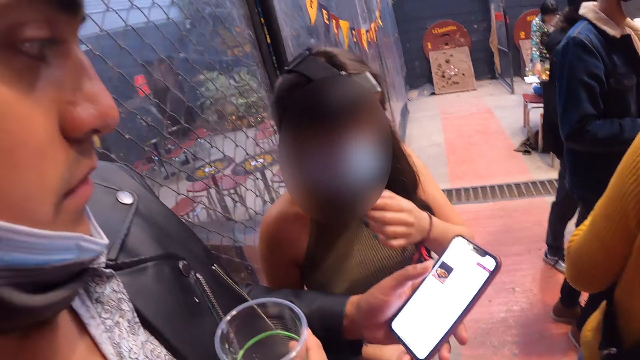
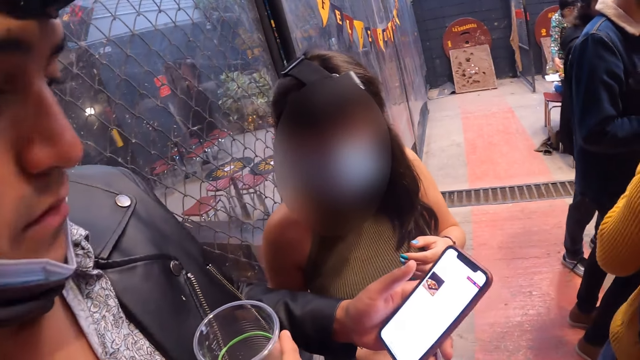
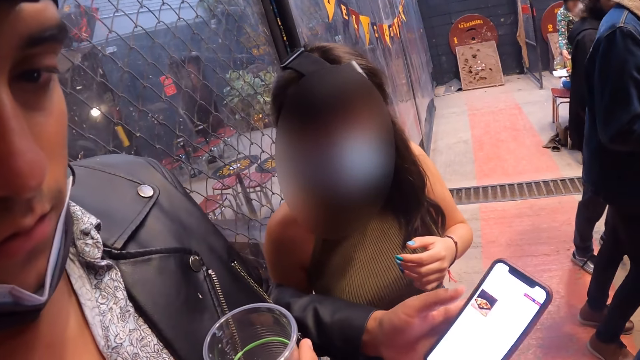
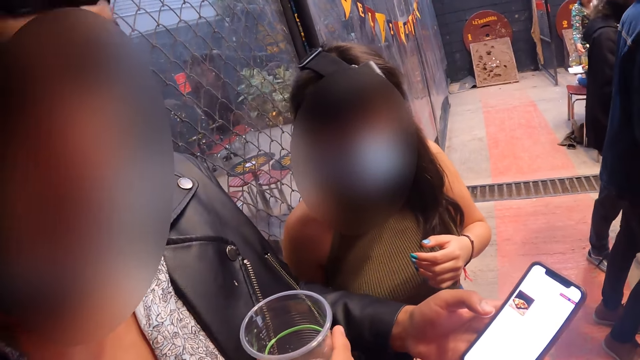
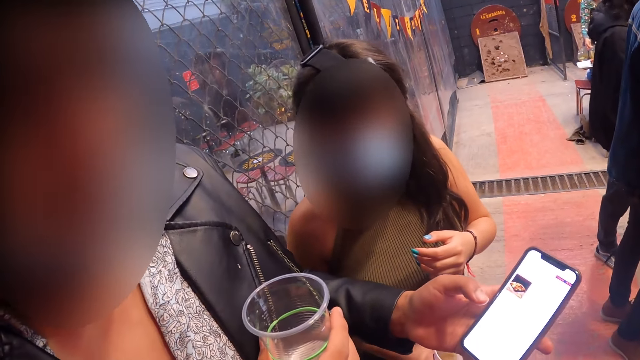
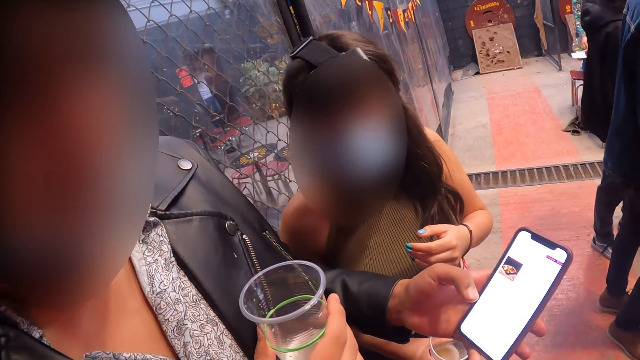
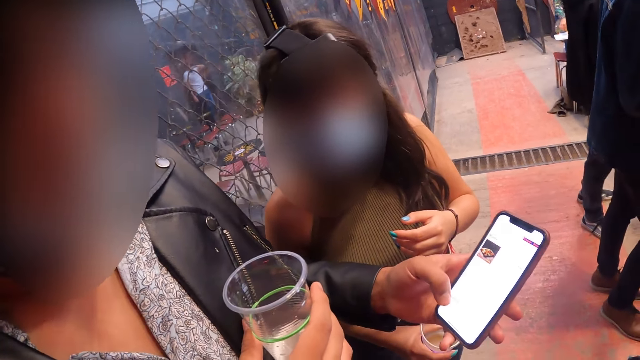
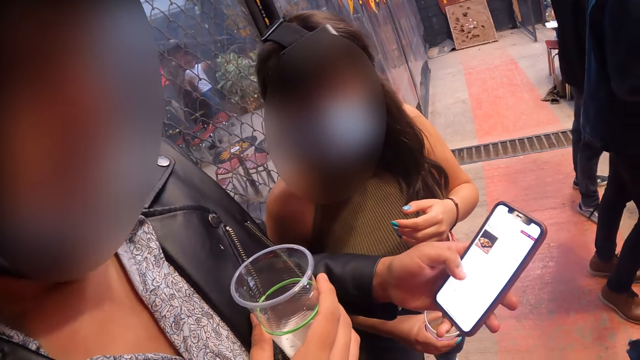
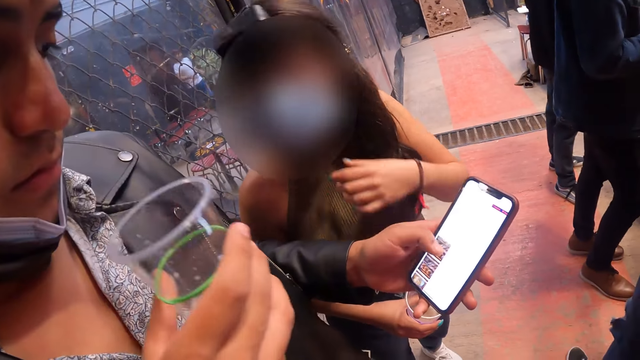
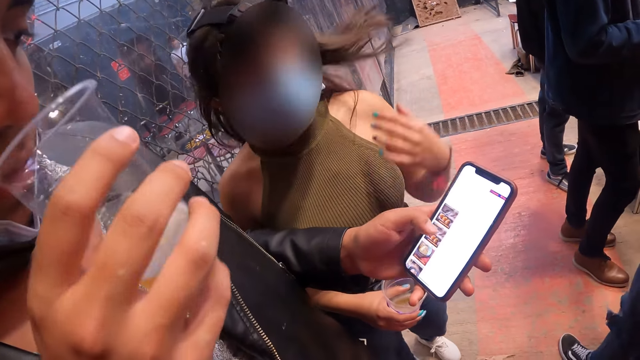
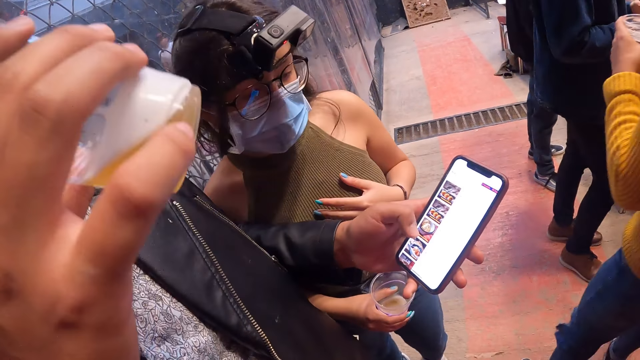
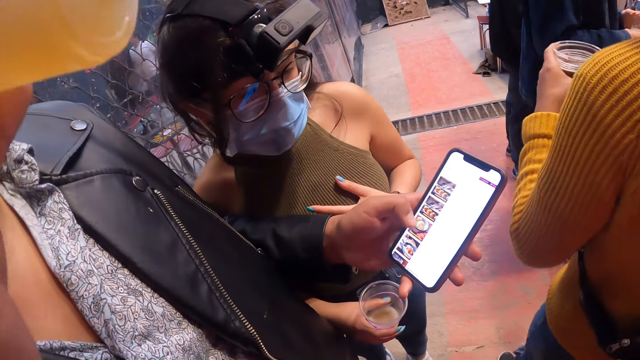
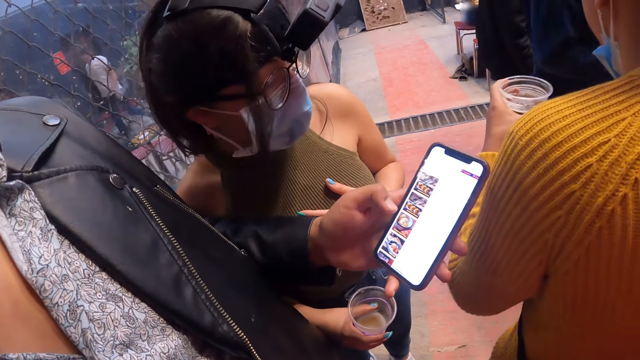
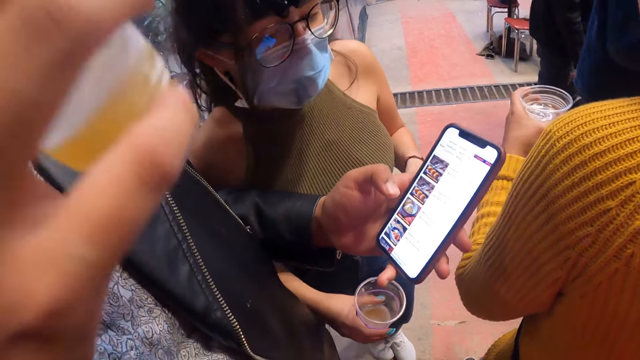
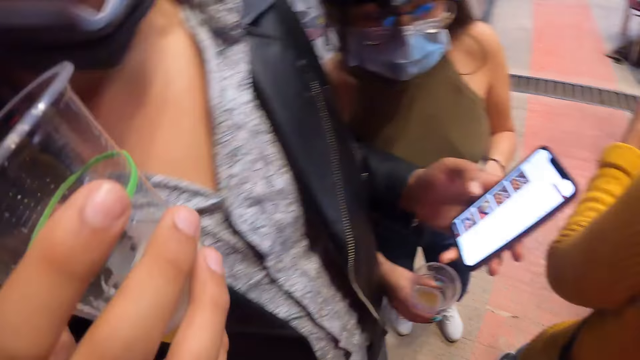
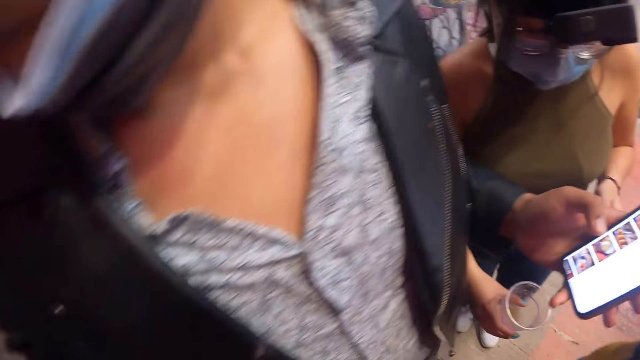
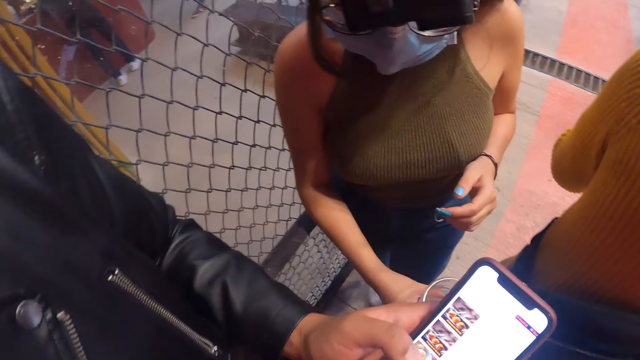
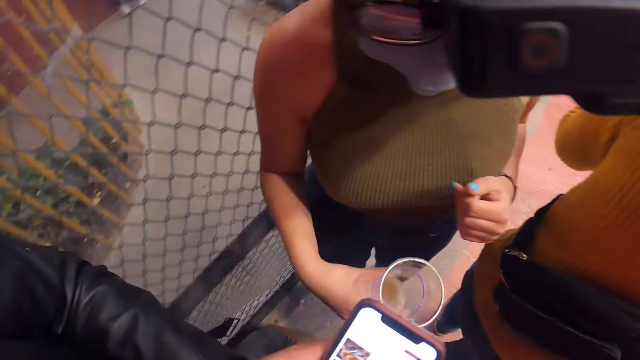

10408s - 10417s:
A man looks at the camera wearer. The man drinks from the cup of beer in his right hand and scrolls the phone.

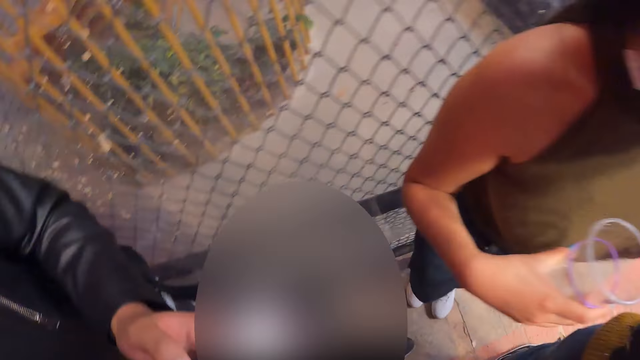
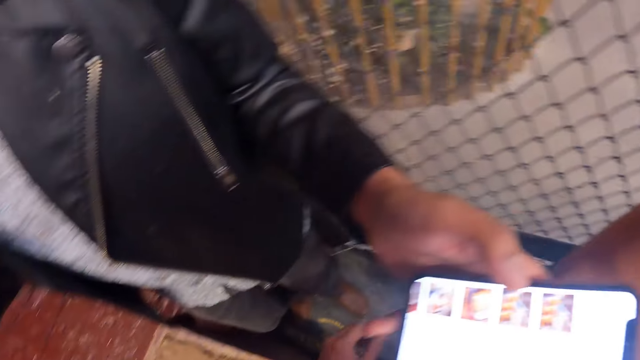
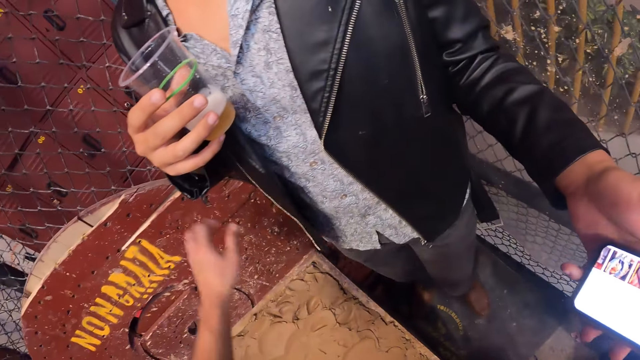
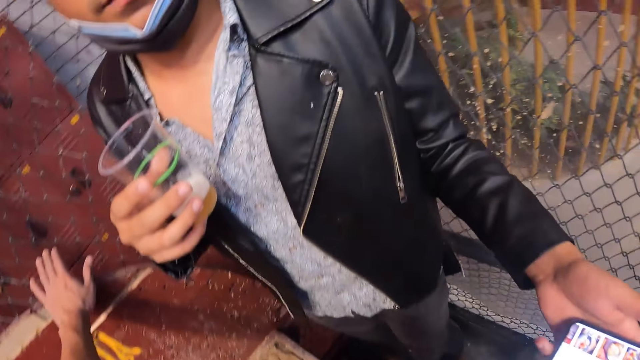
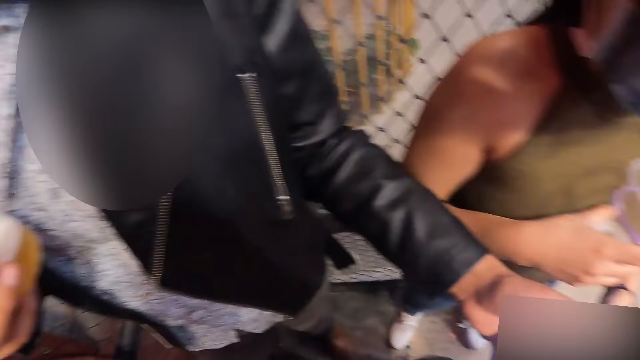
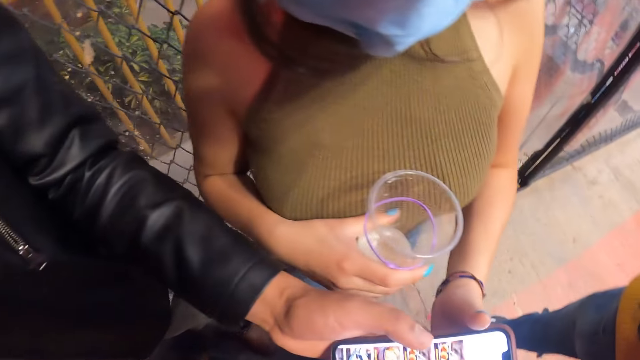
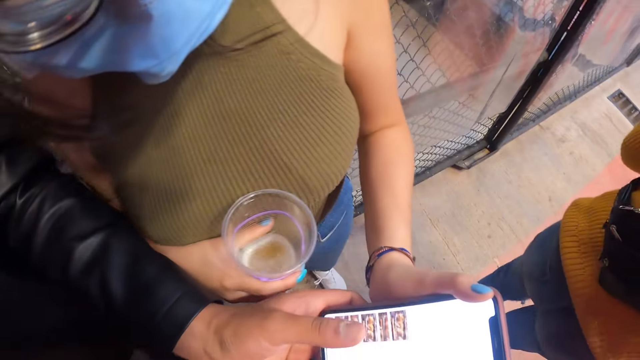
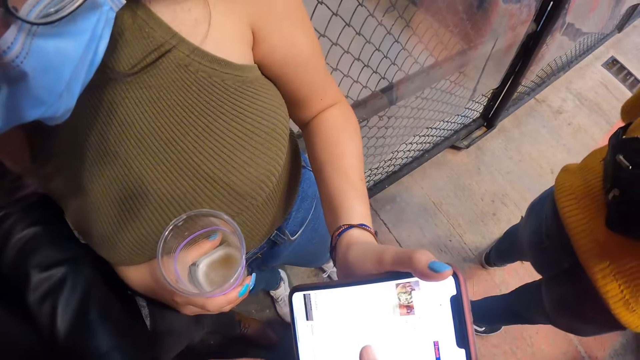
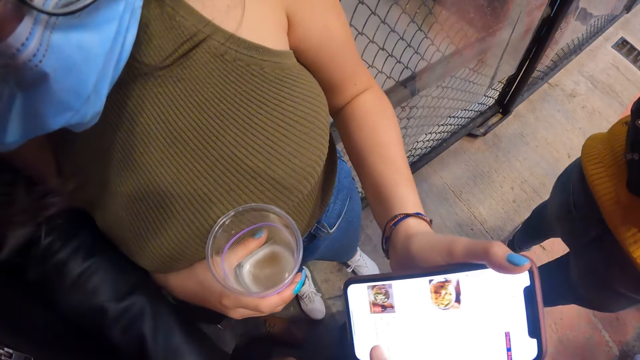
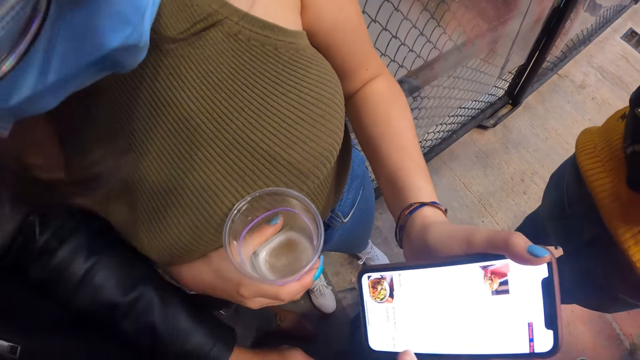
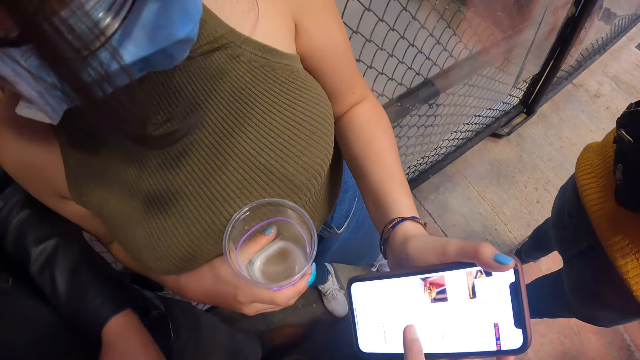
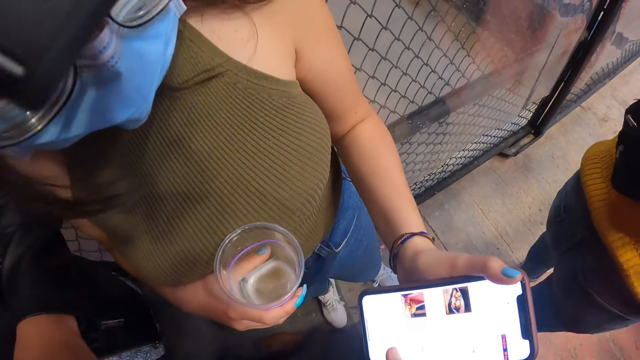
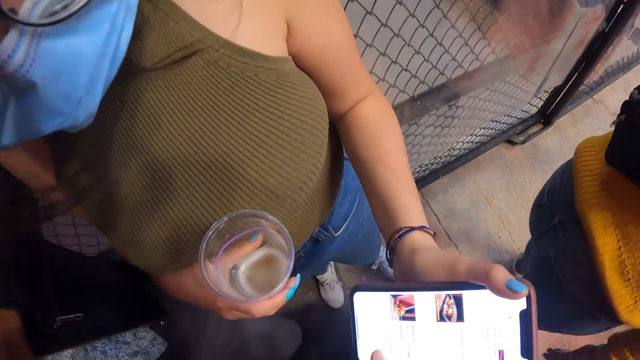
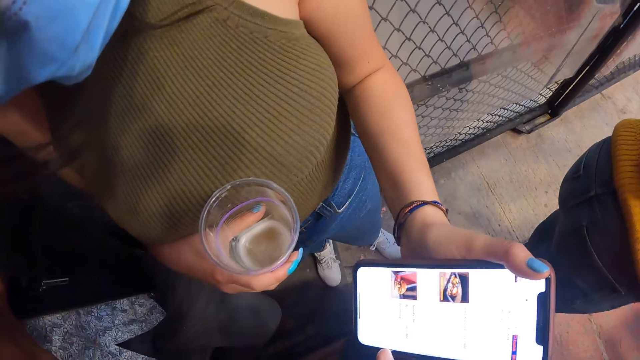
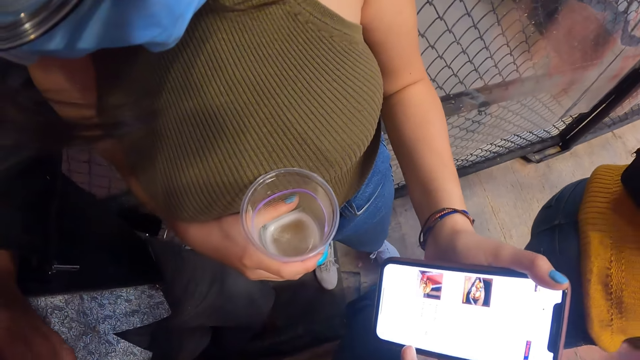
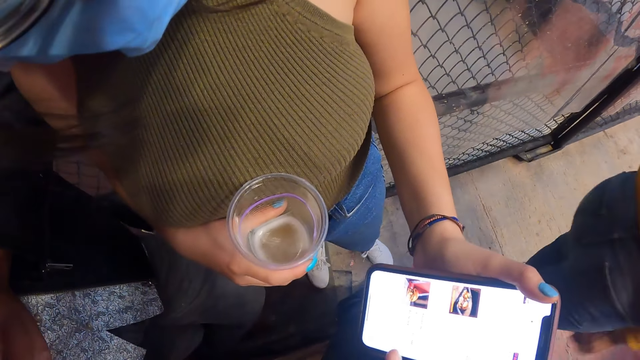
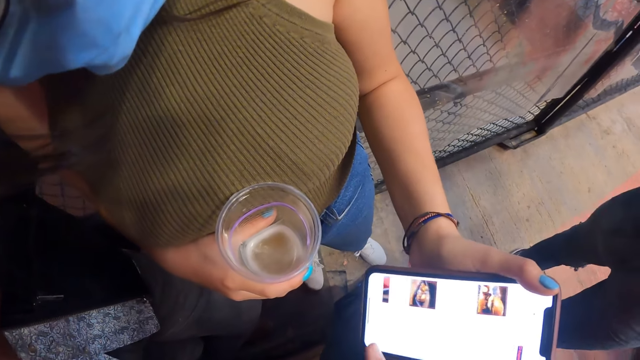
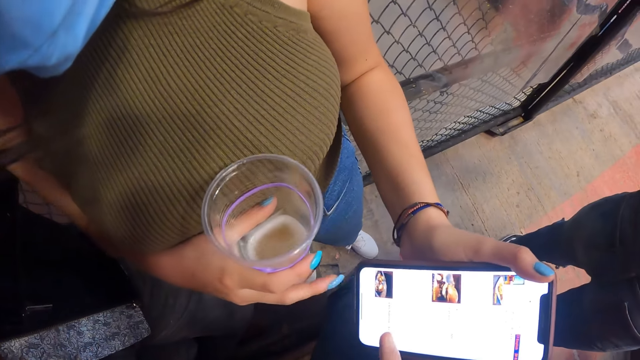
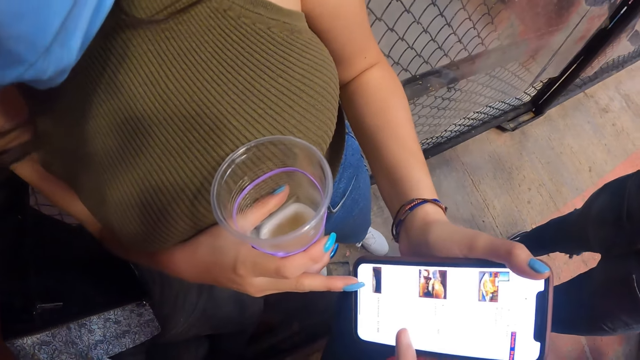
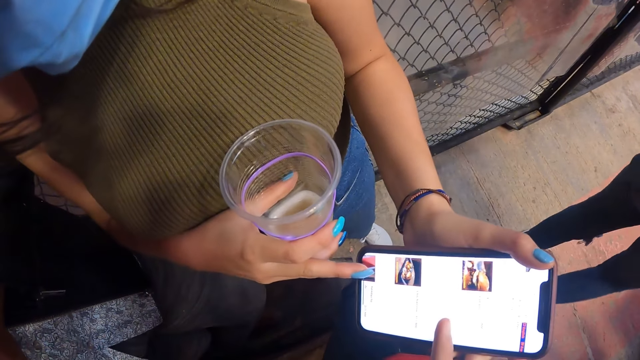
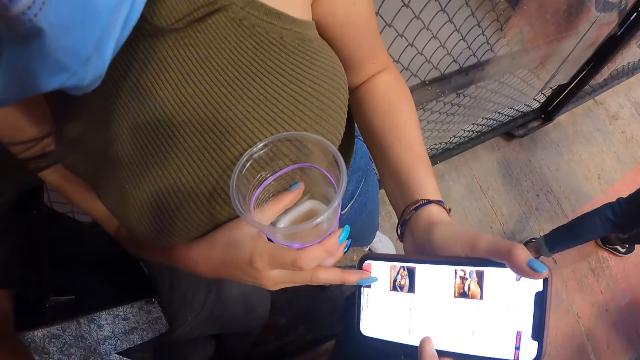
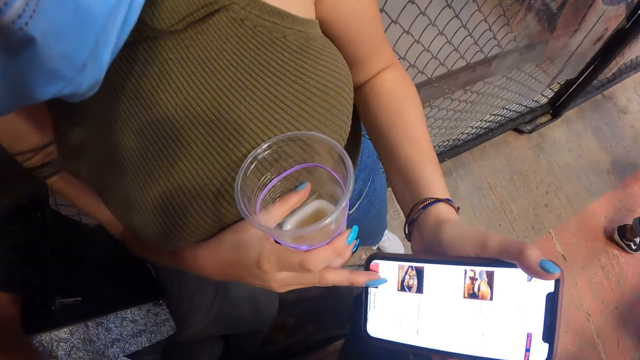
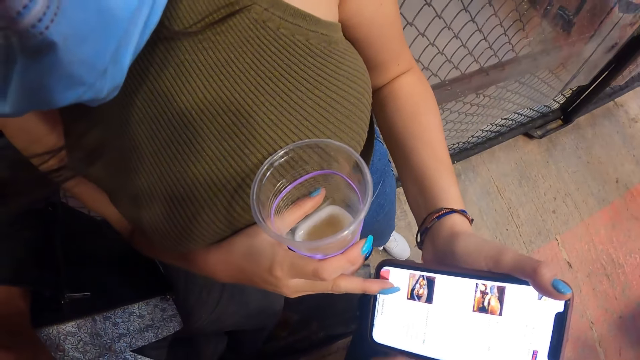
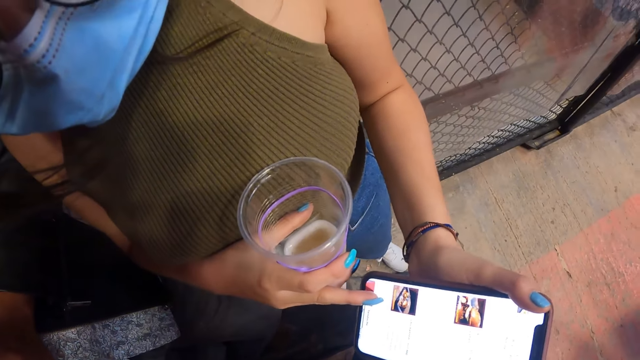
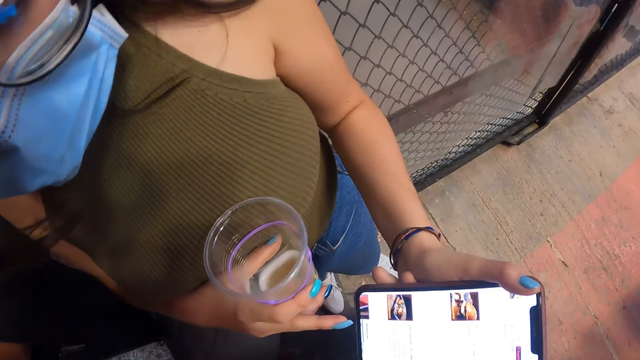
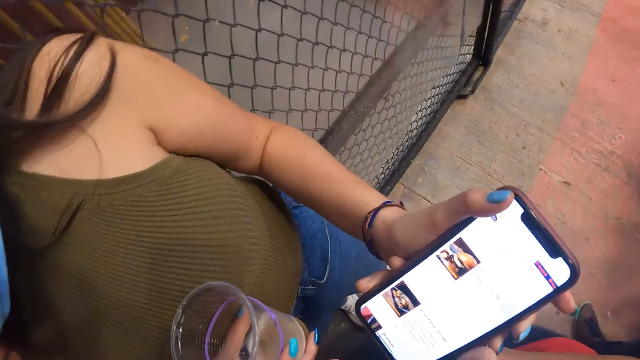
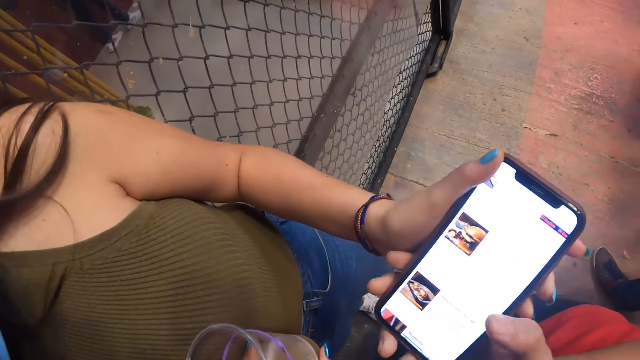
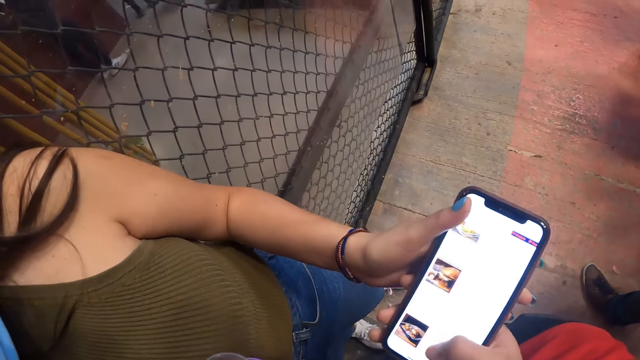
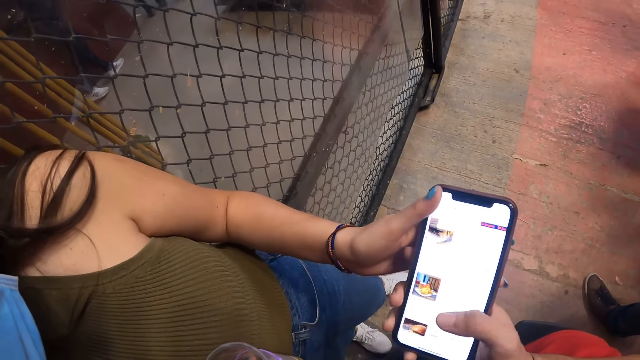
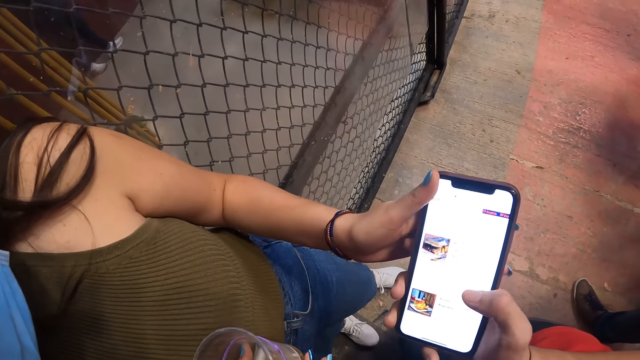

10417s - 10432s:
The camera wearer holds a mud board. A woman takes the mobile phone from a man with her left hand. The woman holds the phone. The camera wearer operates the mobile phone in another woman's left hand with his right hand. The man scrolls the phone.
